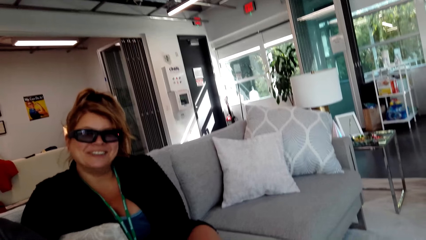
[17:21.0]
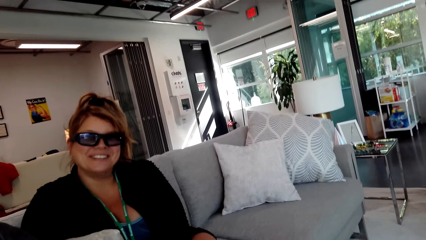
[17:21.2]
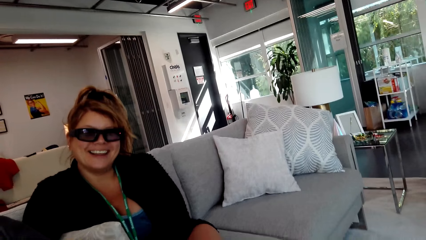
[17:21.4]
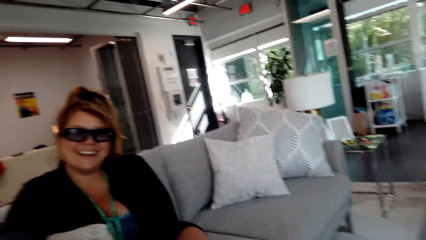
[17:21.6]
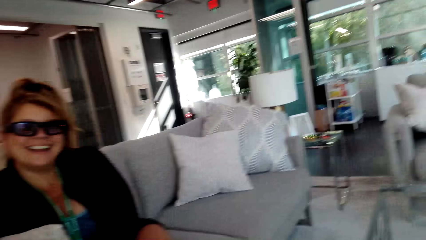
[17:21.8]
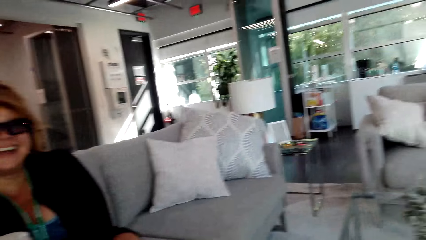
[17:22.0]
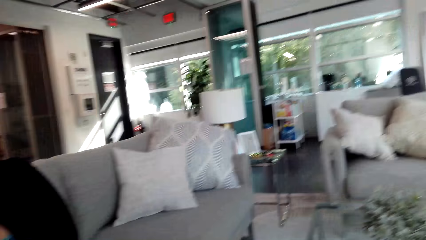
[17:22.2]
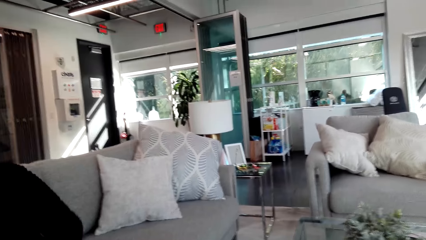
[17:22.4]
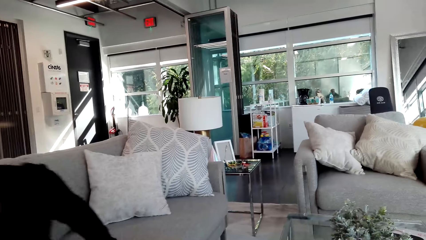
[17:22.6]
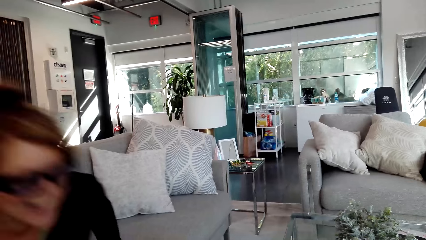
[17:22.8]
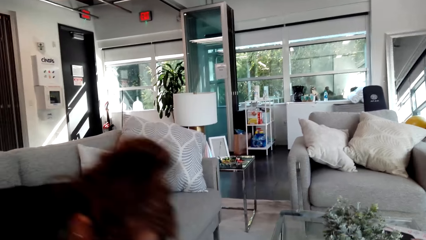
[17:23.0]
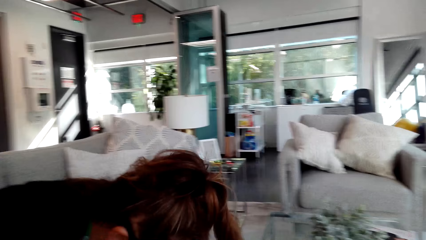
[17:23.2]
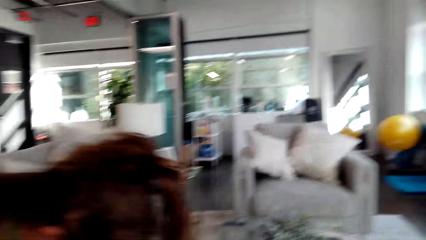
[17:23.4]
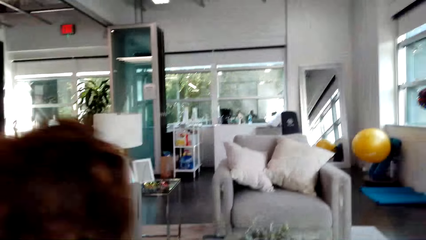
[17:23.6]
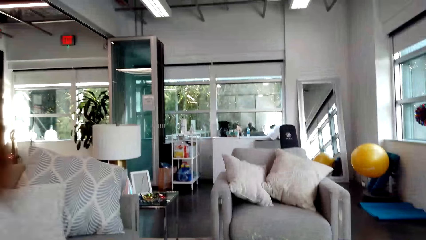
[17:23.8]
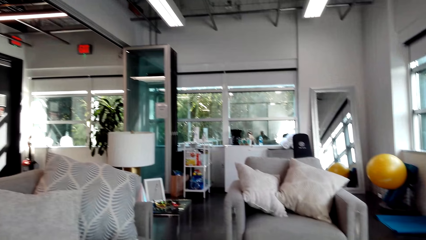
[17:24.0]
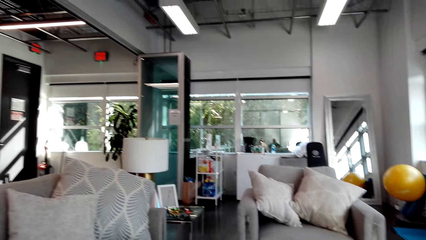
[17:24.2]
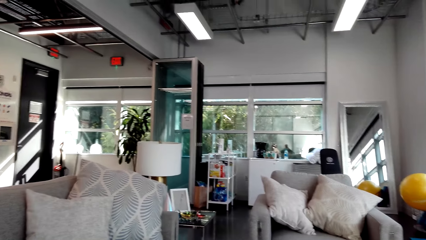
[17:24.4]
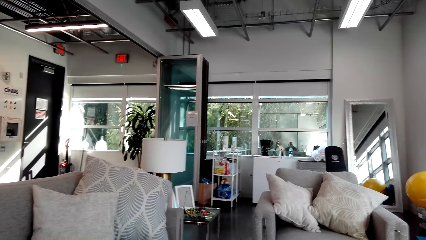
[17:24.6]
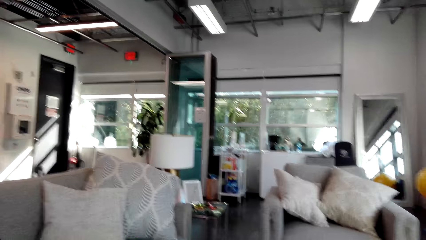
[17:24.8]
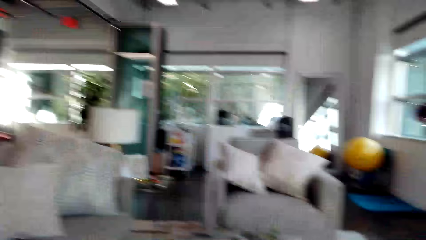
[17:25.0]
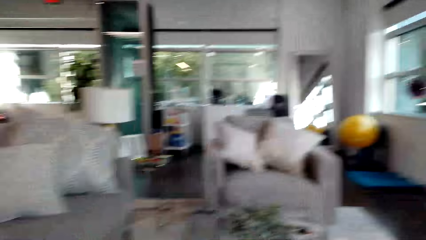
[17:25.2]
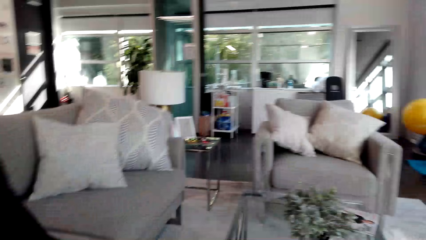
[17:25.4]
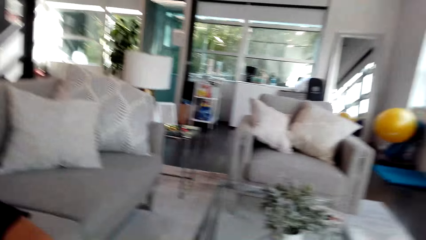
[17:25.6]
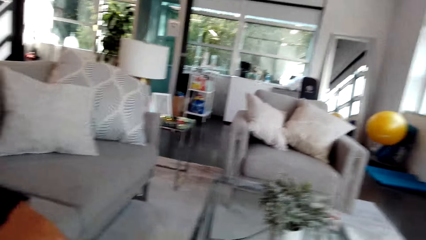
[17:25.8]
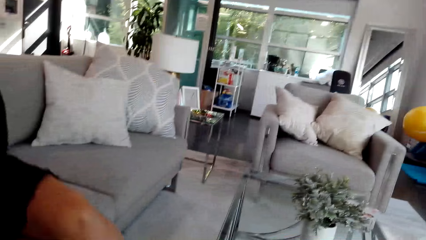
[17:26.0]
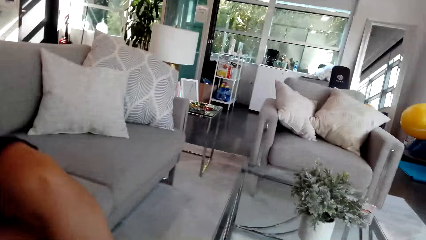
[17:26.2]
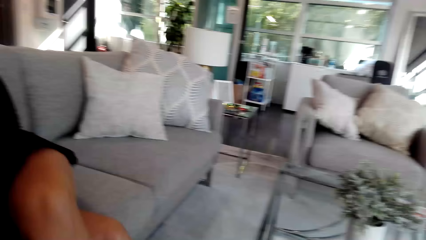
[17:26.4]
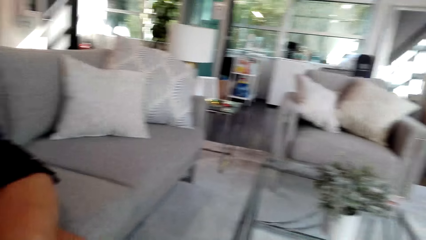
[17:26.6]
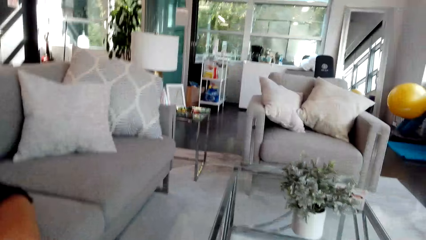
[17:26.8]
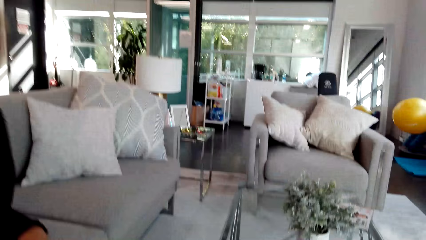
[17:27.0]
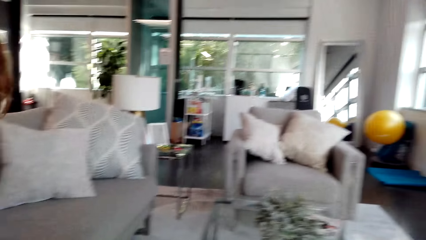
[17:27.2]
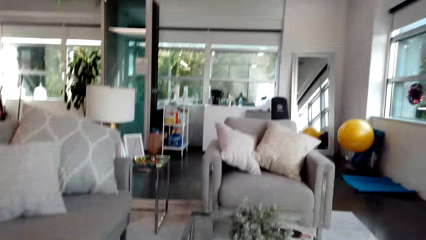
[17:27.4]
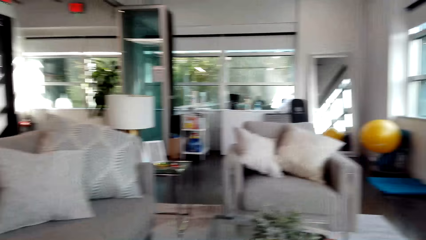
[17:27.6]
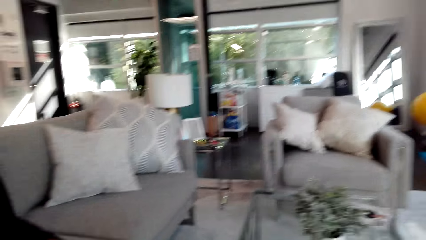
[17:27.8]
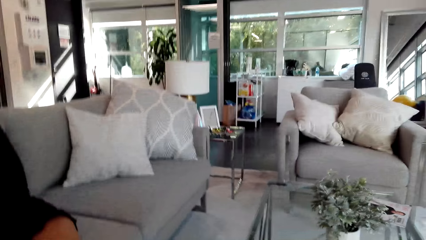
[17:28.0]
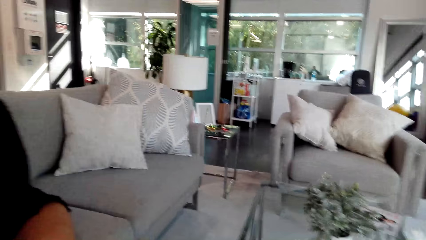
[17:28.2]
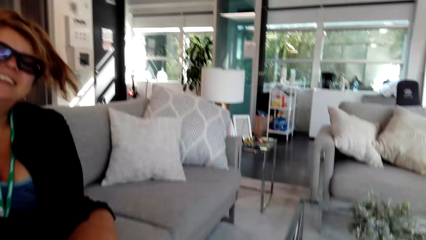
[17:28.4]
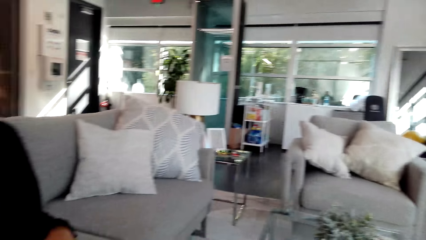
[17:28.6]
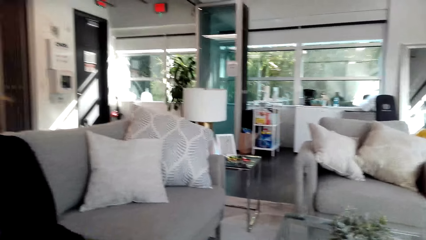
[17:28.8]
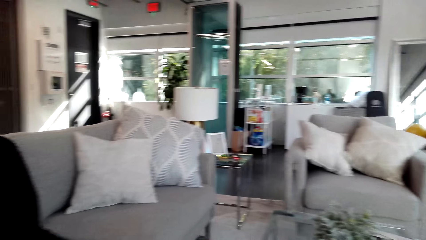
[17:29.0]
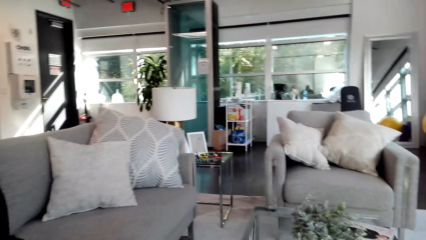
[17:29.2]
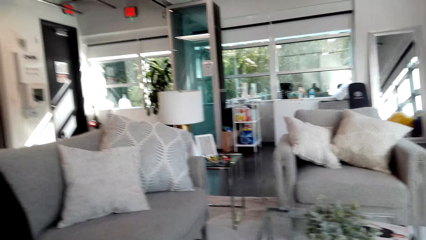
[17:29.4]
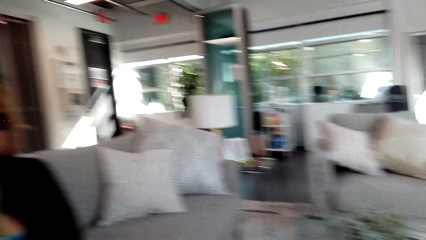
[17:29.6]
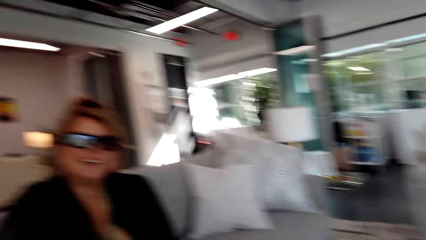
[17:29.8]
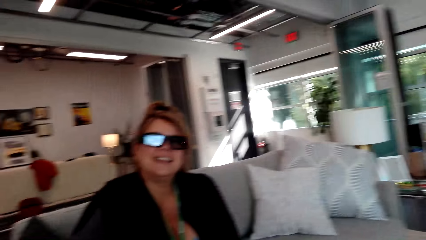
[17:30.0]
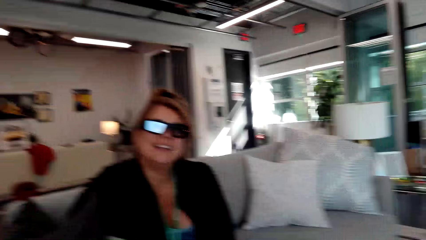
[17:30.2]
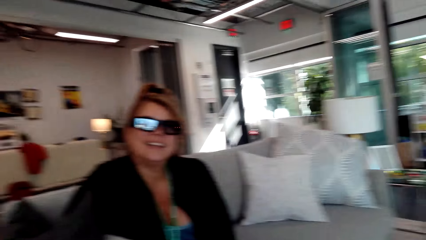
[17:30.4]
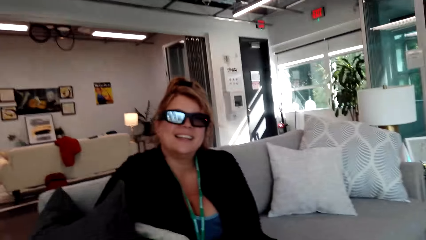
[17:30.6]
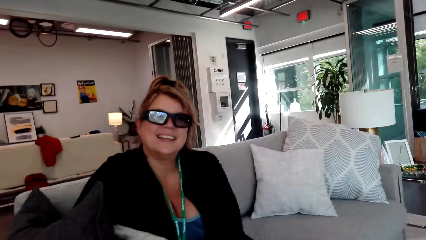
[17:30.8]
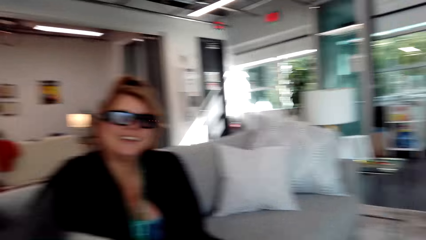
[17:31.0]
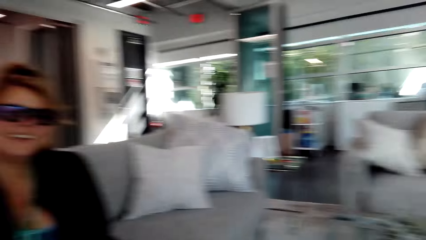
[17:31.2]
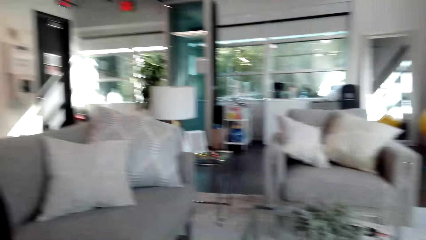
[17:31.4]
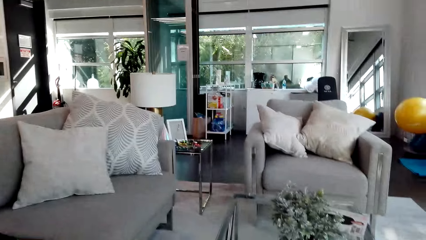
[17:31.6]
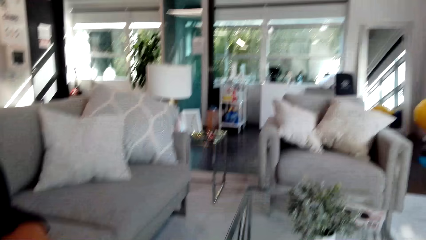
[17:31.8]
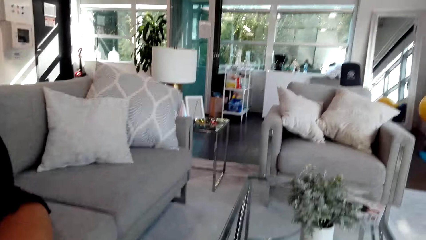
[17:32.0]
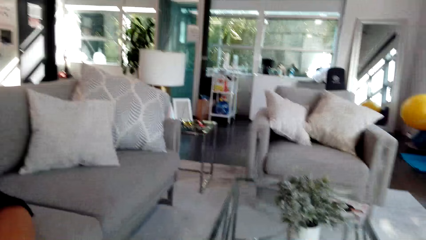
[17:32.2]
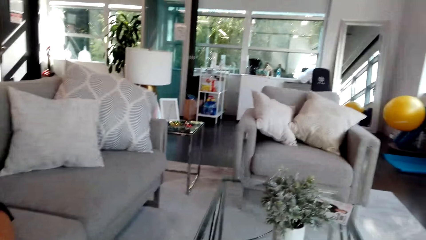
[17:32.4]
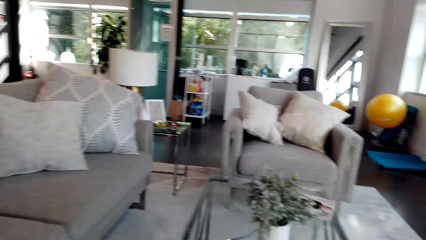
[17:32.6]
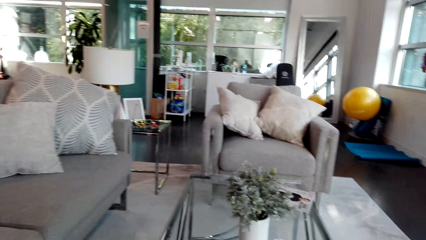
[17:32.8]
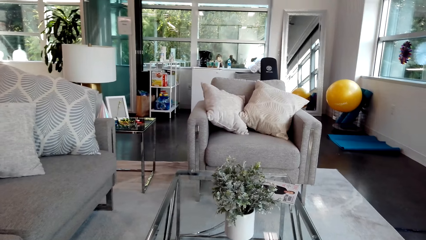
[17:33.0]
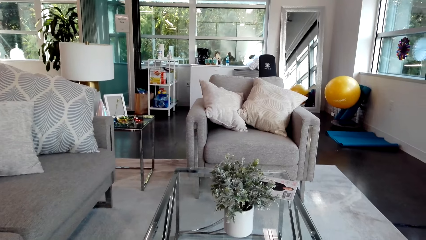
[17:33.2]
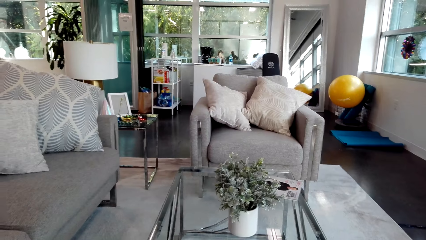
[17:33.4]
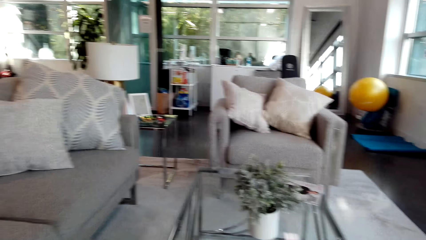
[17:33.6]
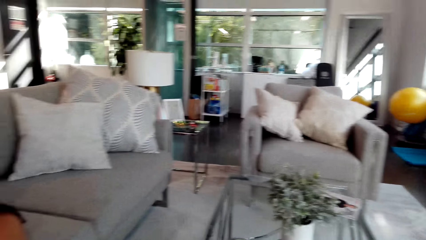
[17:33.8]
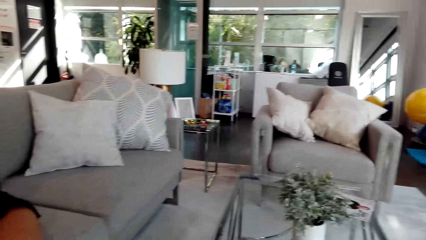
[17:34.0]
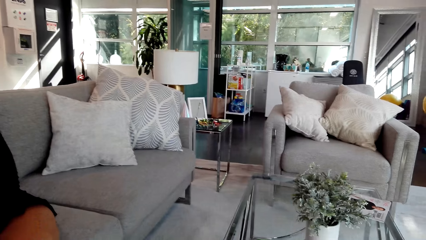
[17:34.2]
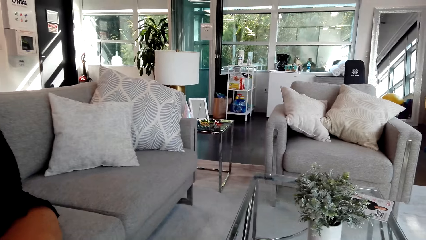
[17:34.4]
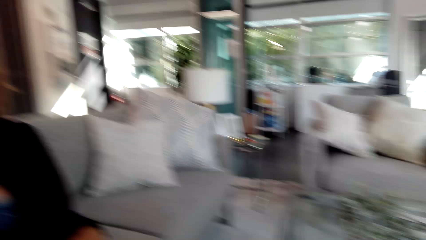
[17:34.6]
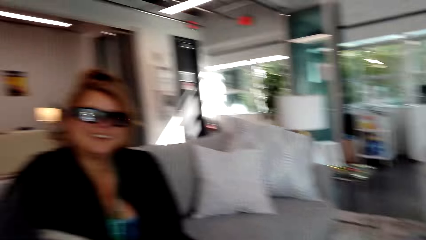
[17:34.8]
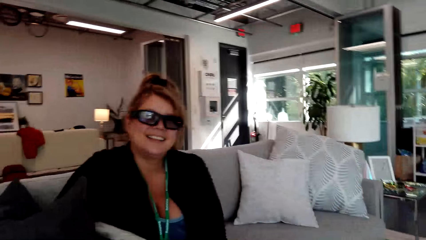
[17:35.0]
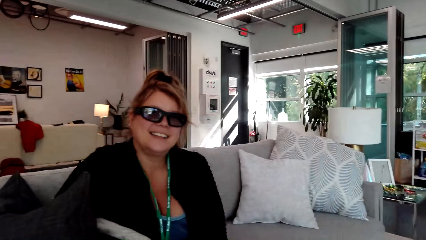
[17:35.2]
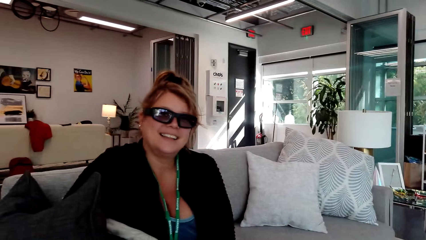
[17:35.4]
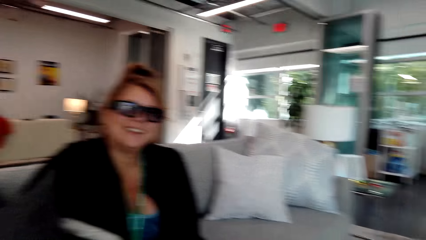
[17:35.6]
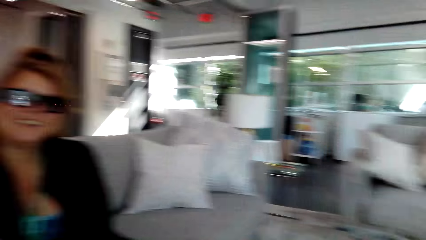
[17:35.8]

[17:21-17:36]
The camera wearer bends. They move the camera around the room. They converse with a woman.
